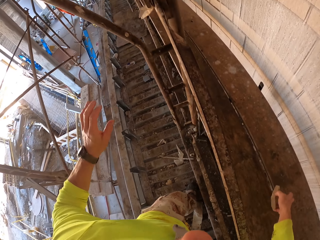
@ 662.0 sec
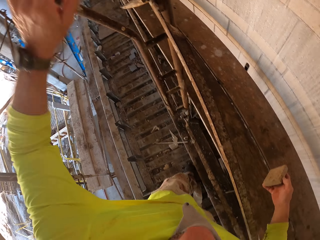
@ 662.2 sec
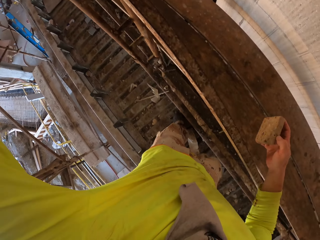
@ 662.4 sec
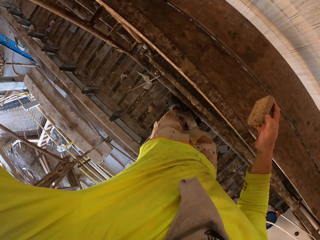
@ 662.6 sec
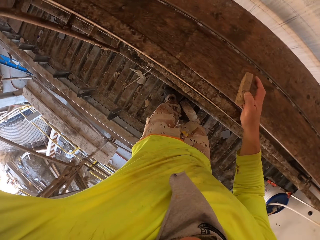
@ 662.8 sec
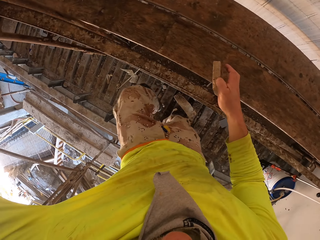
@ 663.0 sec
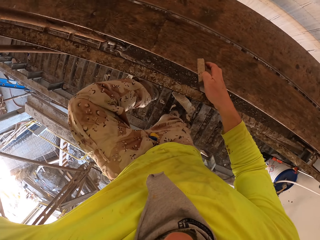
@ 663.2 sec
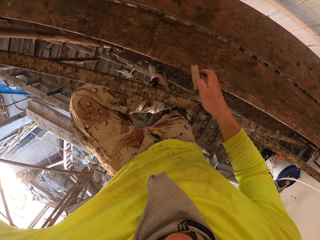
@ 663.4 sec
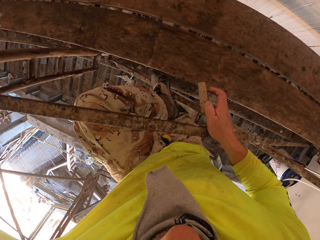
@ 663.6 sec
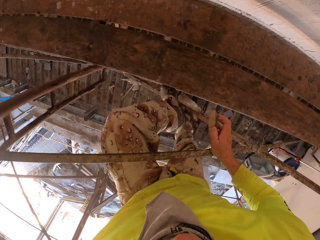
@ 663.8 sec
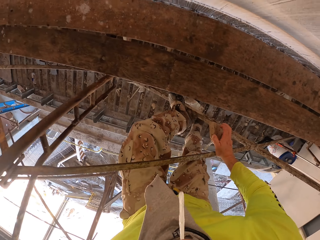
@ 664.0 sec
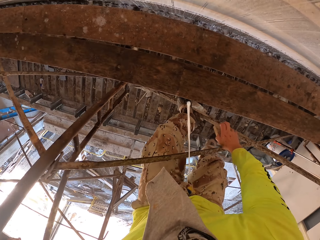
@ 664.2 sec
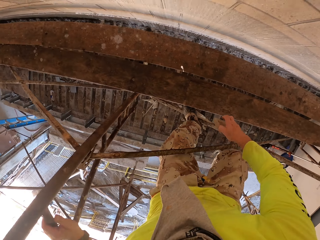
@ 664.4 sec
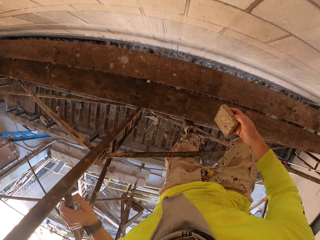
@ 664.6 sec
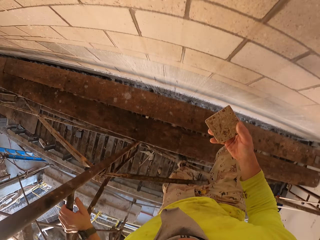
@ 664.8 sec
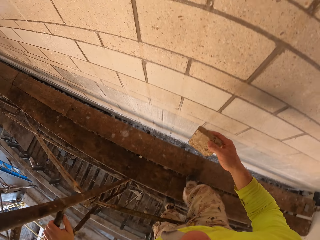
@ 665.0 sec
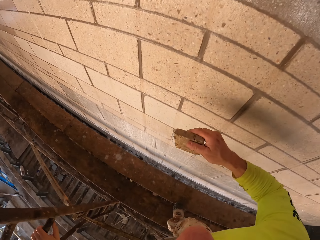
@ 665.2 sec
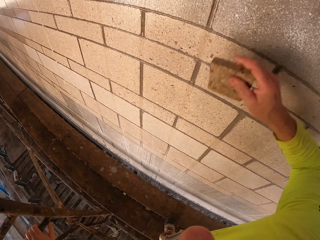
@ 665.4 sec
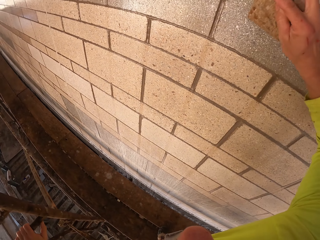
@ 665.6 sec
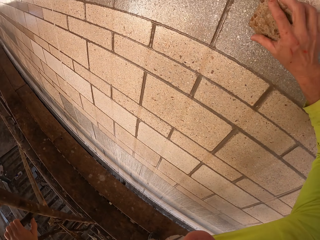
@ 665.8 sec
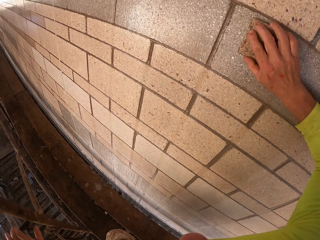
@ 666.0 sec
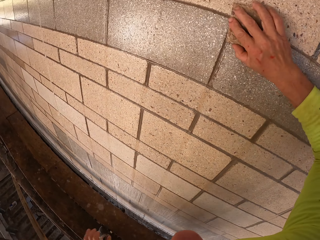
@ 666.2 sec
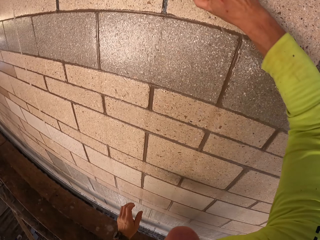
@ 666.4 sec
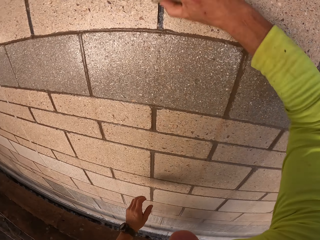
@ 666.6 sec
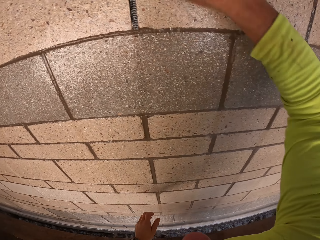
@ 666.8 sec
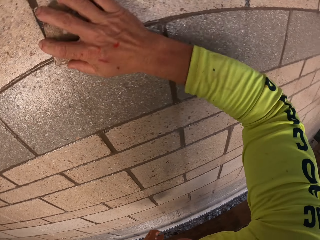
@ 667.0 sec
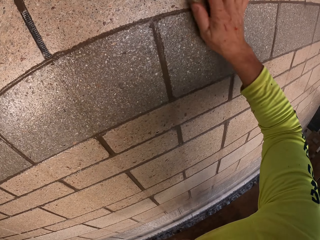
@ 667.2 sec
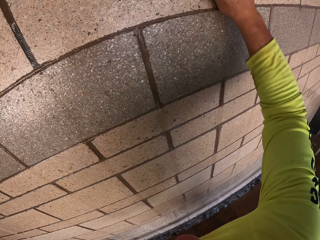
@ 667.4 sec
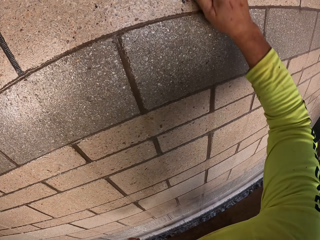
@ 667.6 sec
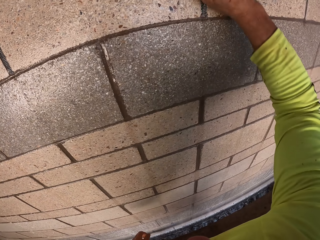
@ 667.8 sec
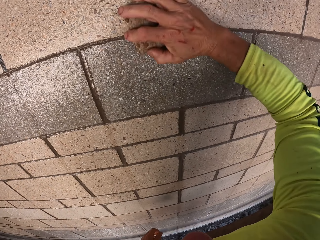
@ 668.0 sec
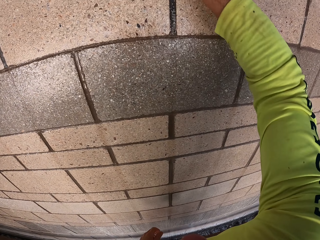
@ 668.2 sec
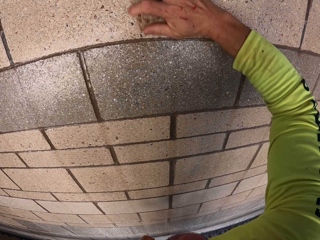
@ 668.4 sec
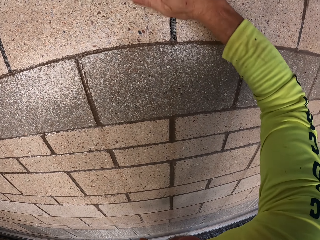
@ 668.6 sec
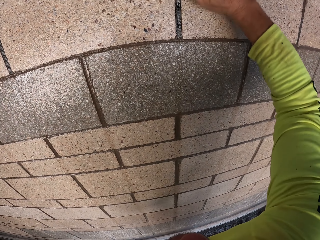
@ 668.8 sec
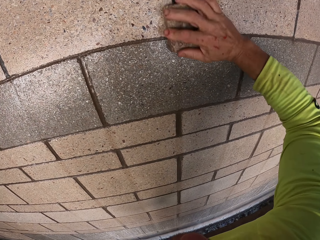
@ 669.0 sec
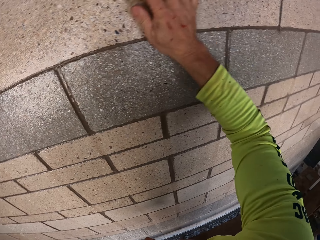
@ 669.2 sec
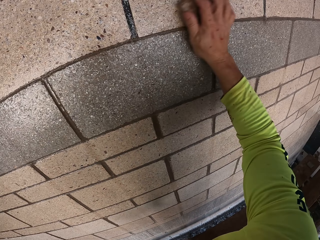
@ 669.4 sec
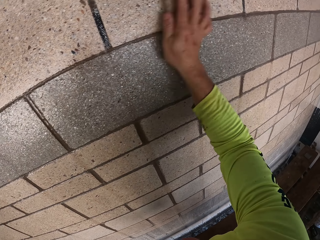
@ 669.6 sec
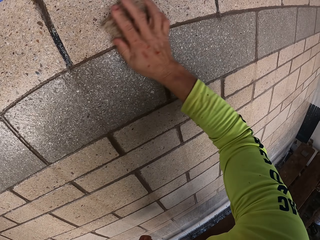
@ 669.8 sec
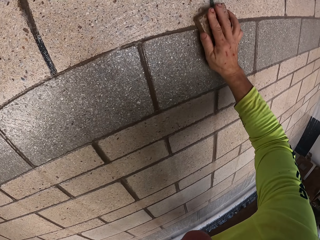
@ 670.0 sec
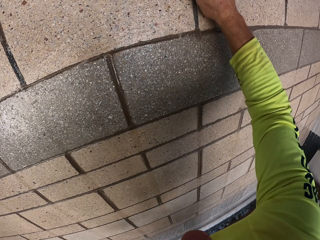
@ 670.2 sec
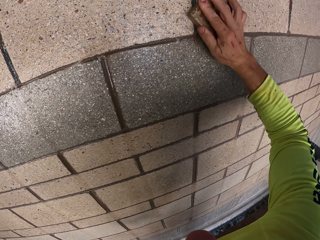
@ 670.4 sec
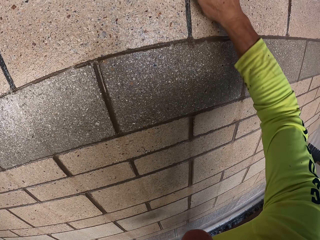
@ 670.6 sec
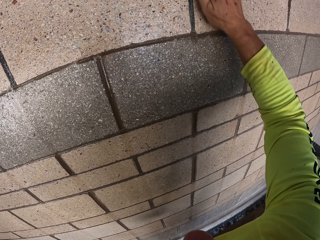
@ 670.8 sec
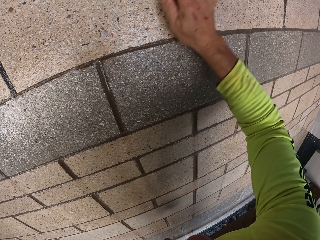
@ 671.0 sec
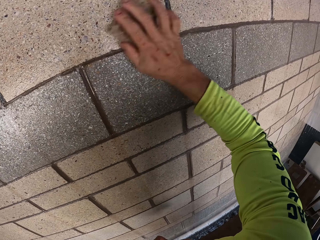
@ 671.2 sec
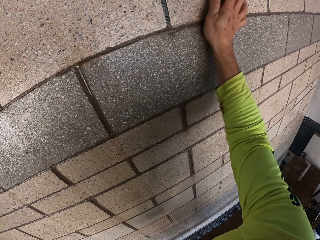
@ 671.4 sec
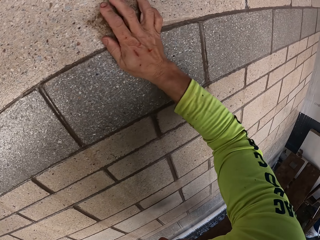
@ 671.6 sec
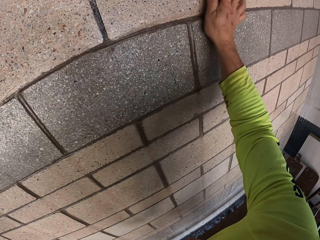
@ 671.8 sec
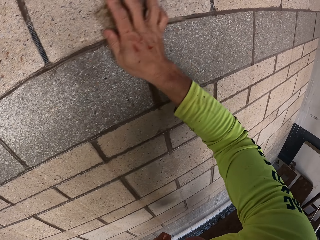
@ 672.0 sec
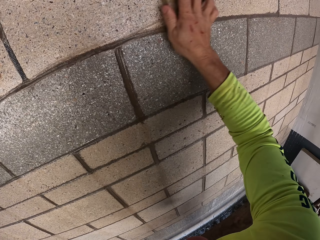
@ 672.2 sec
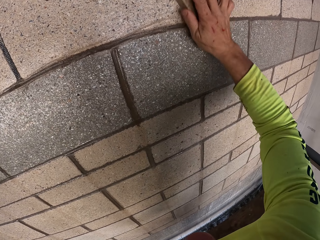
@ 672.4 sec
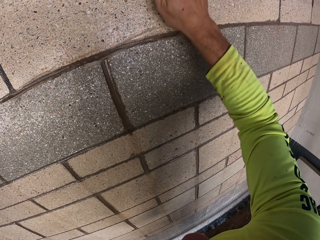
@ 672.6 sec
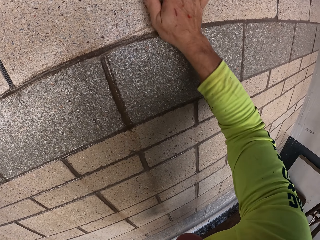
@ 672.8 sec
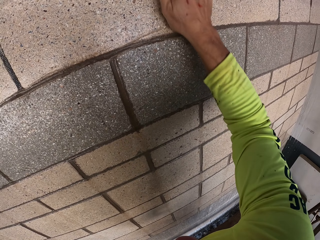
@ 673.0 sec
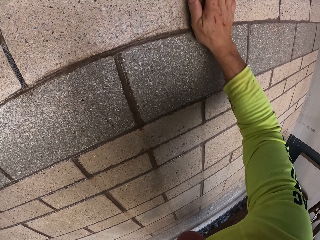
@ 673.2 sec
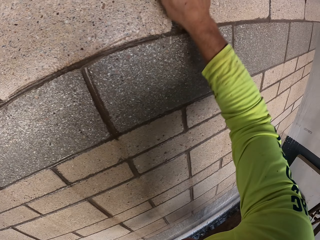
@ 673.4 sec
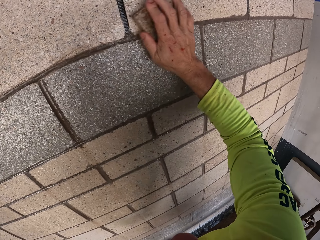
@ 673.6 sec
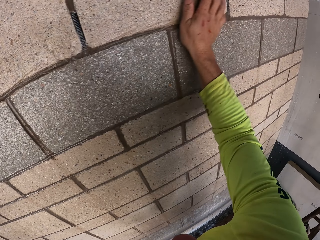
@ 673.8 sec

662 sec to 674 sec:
The camera wearer holds a scrubber. They pick up the piece of wood. They turn to the side. They climb up. They step on a metal stand. They scrub the wall with the scrubber.

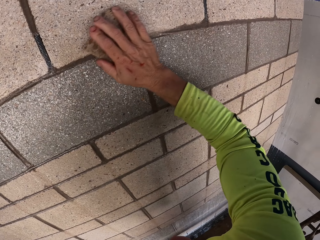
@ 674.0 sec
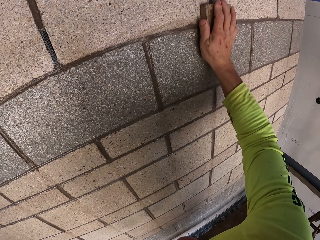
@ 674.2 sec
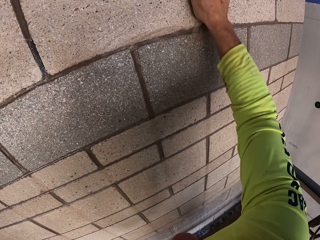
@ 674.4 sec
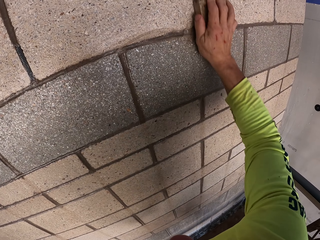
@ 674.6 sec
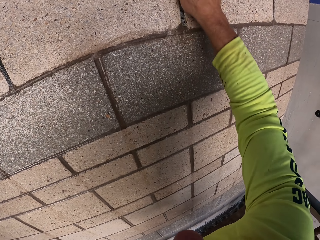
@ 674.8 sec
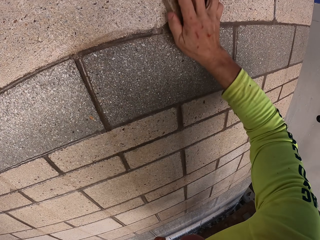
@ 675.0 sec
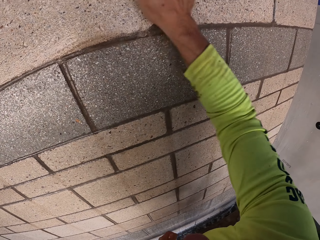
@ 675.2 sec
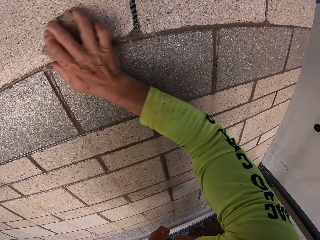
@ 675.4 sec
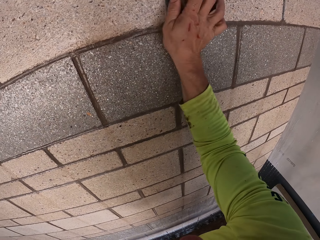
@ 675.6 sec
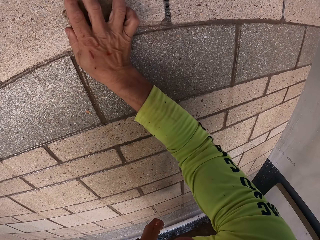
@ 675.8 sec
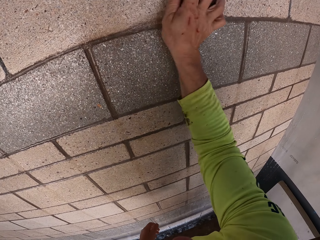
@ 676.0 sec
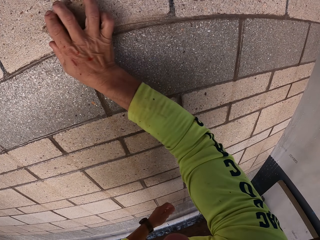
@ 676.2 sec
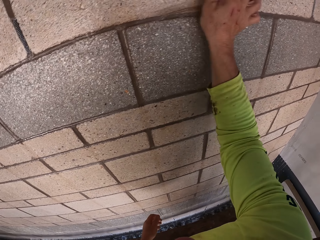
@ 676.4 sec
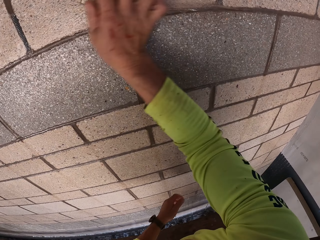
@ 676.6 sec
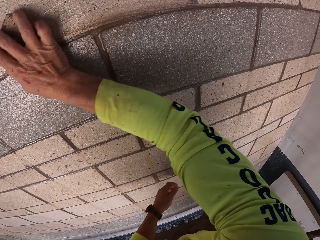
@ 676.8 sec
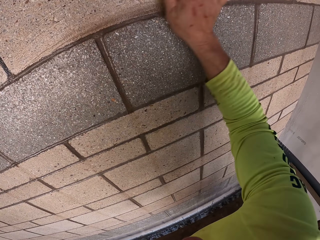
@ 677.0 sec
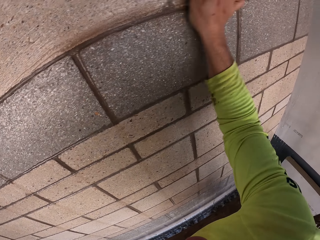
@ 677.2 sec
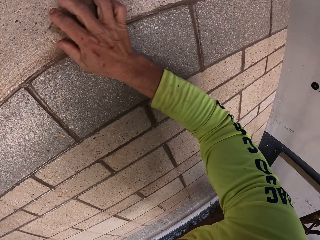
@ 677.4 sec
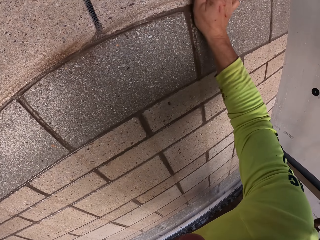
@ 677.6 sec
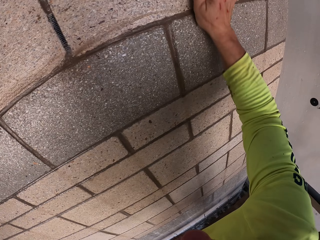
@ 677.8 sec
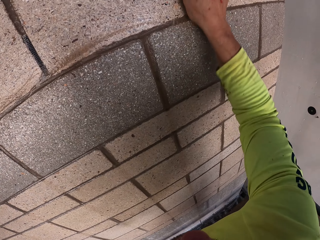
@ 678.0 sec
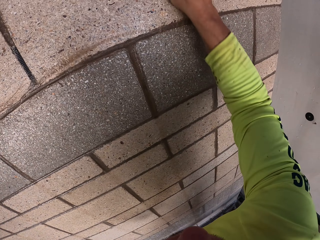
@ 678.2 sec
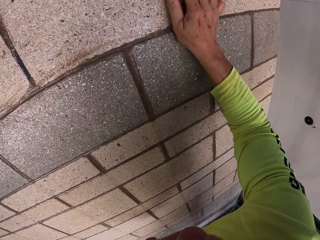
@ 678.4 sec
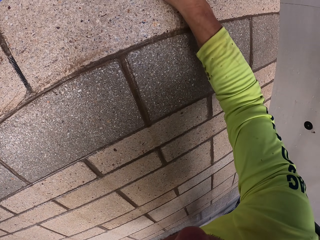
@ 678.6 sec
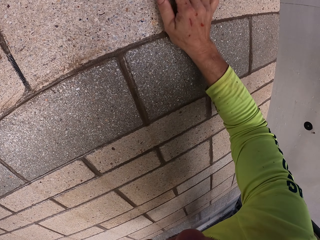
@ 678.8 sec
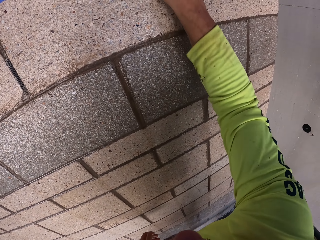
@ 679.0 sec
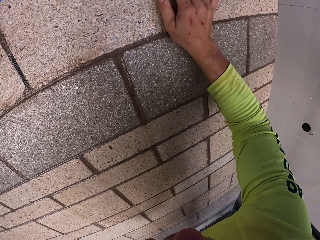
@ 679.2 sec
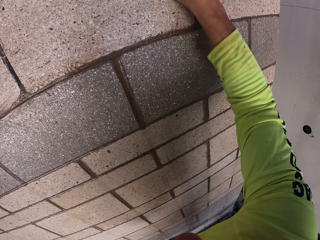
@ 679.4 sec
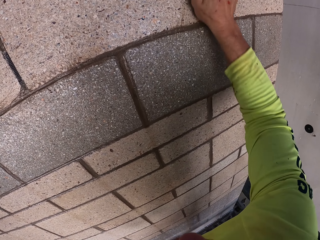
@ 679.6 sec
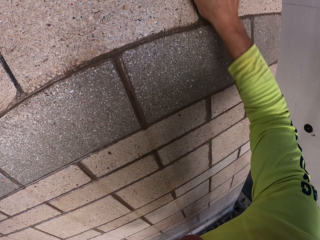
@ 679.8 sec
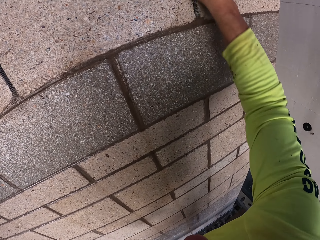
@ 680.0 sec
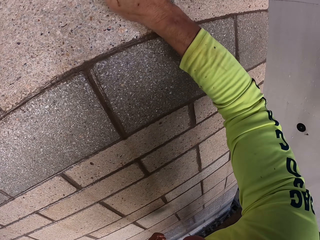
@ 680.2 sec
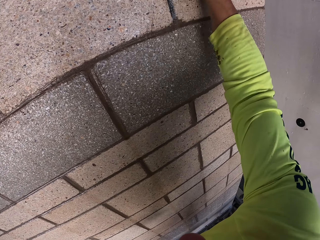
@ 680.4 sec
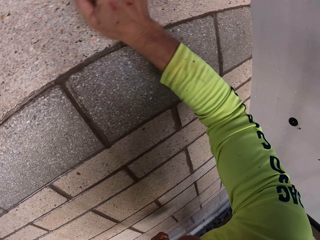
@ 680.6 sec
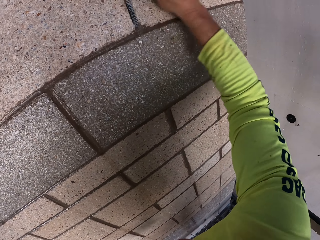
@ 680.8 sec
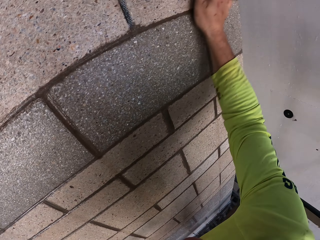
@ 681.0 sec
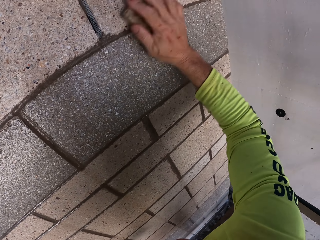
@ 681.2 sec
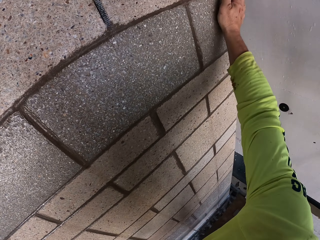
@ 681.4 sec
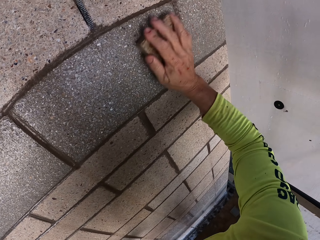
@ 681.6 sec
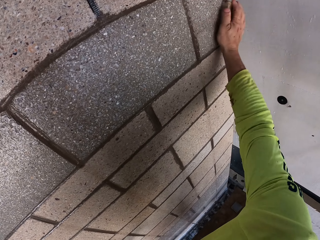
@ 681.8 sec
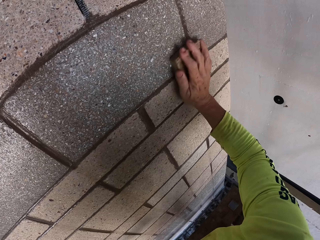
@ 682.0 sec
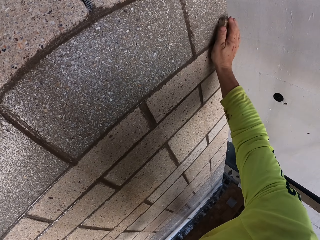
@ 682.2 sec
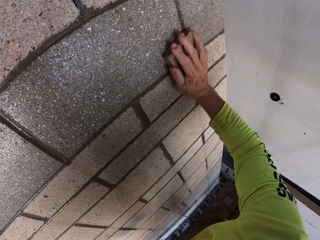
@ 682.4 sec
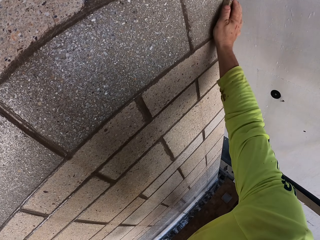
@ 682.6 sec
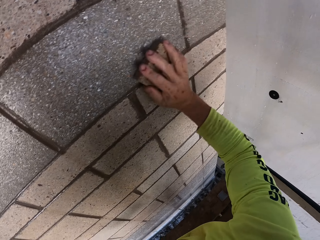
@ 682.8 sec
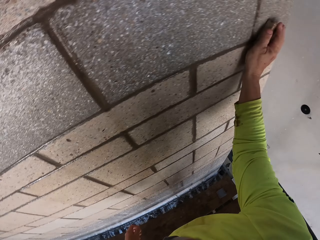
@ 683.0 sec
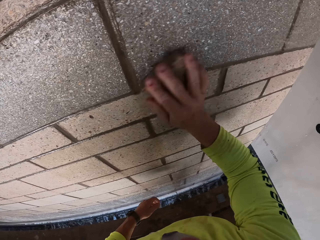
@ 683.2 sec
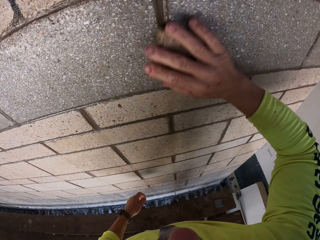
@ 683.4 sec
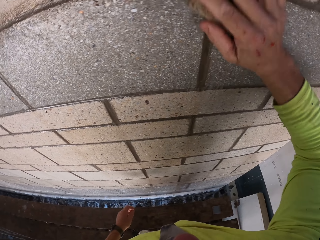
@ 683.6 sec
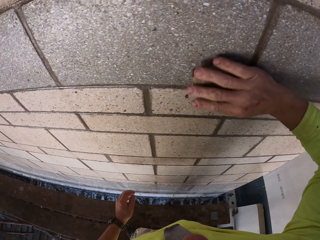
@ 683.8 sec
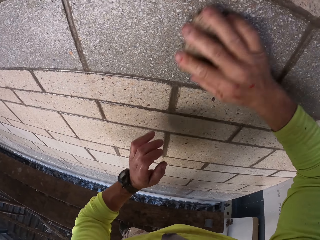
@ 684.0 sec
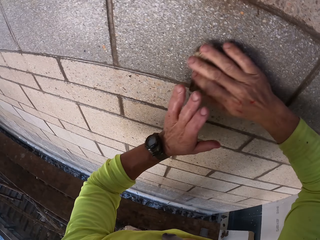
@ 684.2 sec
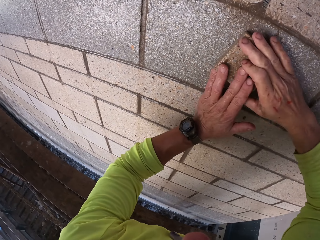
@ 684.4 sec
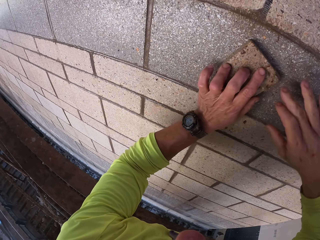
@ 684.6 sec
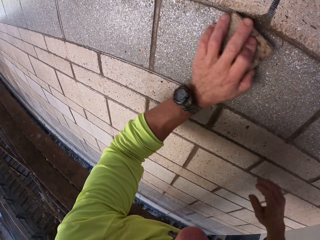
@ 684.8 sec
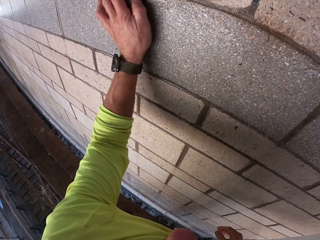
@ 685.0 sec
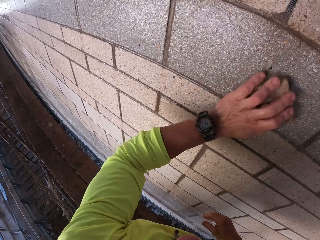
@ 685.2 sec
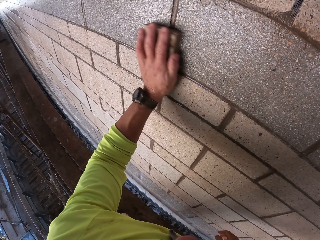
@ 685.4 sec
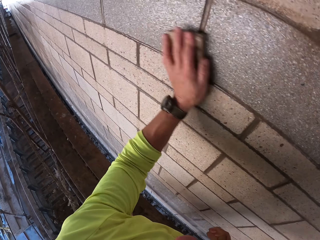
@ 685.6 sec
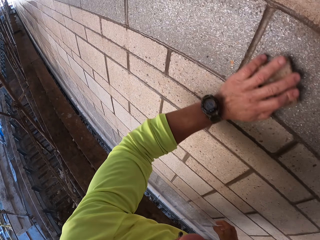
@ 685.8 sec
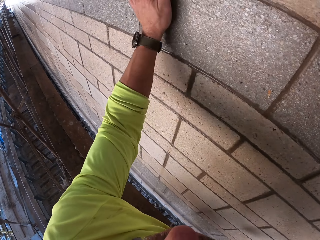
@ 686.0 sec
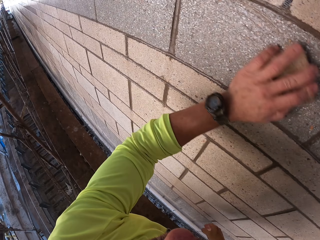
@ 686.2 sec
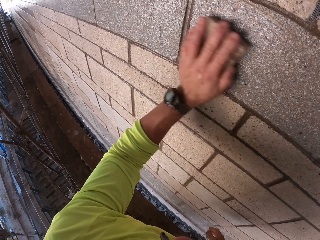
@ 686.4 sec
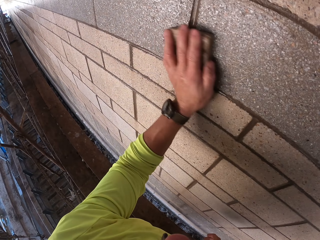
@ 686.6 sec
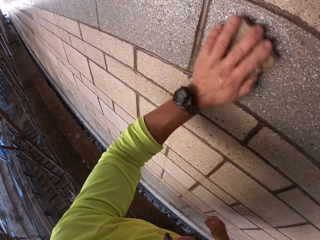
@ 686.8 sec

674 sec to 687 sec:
The camera wearer turns to the side.
